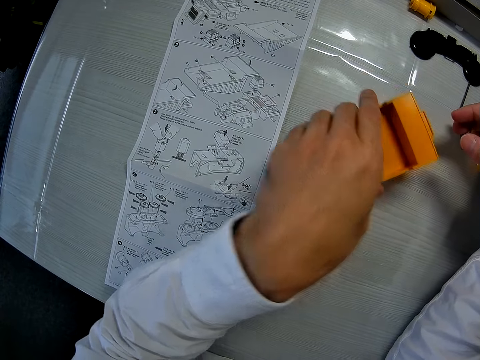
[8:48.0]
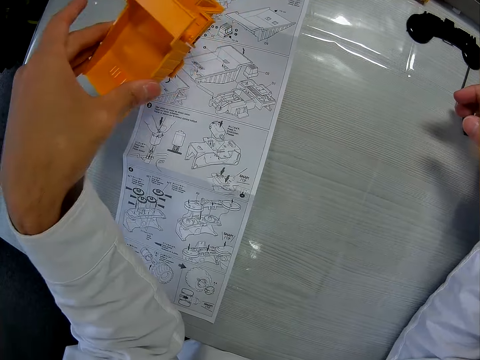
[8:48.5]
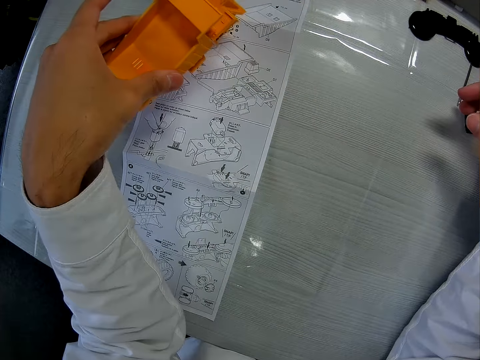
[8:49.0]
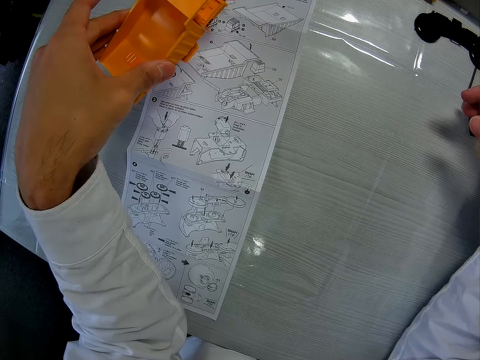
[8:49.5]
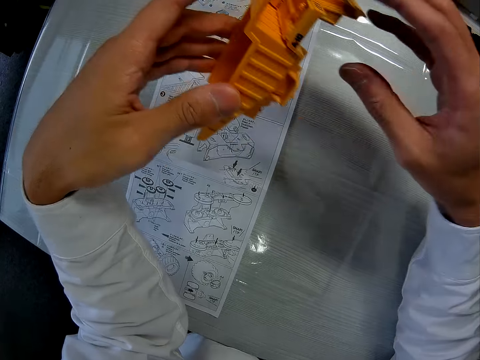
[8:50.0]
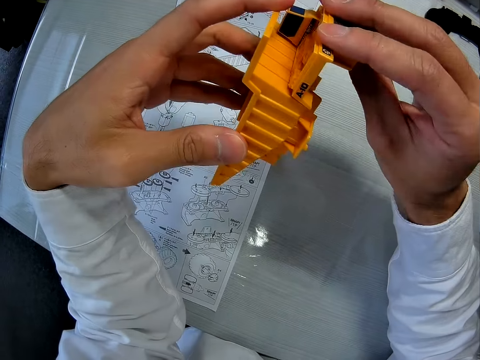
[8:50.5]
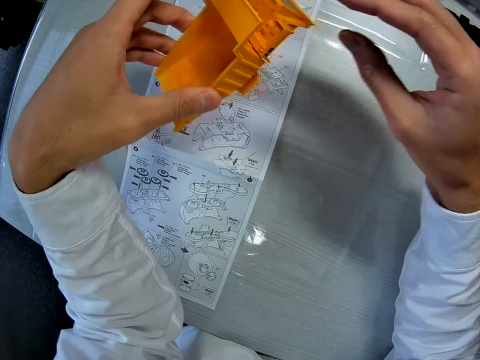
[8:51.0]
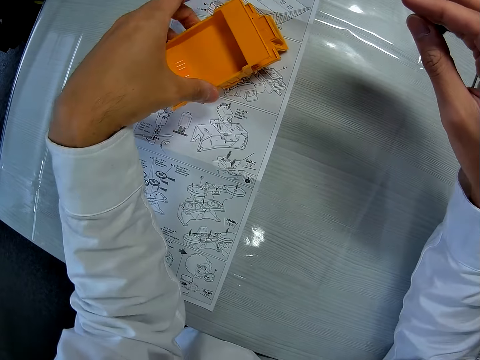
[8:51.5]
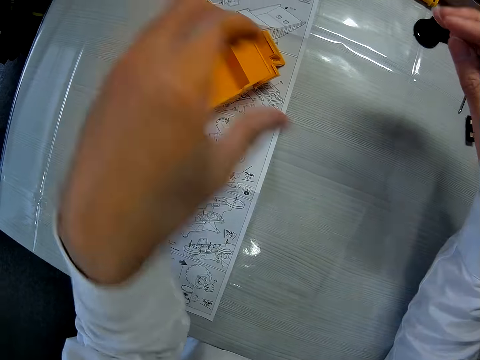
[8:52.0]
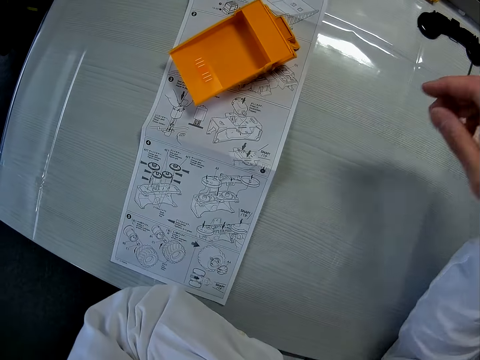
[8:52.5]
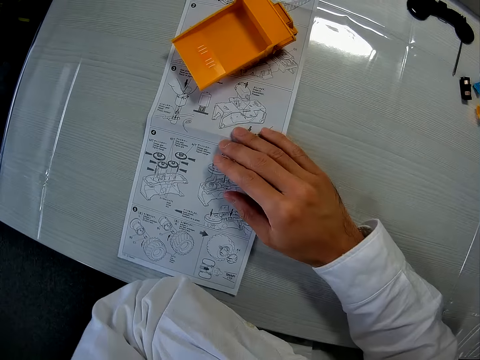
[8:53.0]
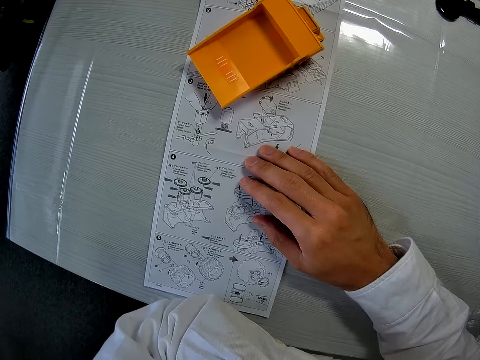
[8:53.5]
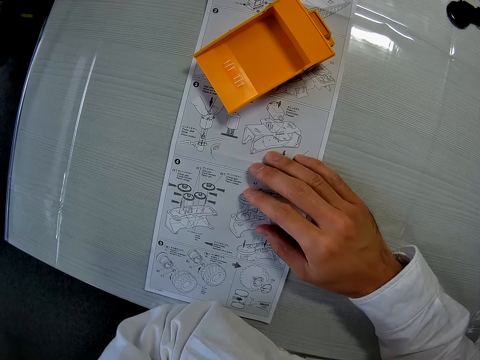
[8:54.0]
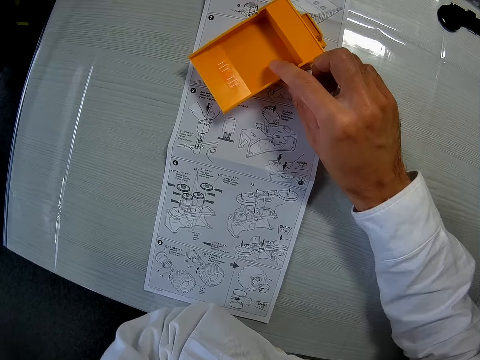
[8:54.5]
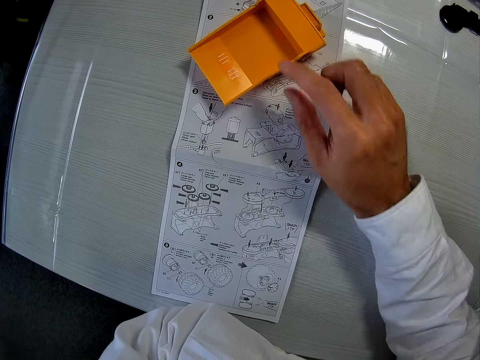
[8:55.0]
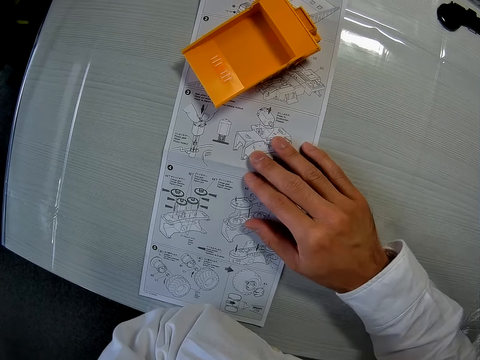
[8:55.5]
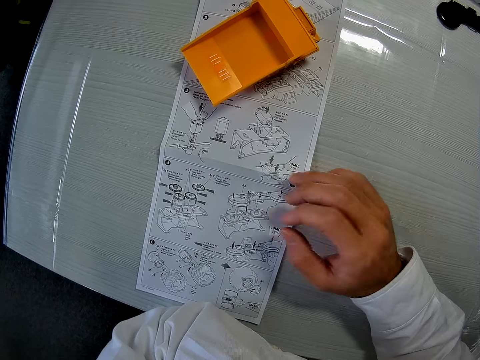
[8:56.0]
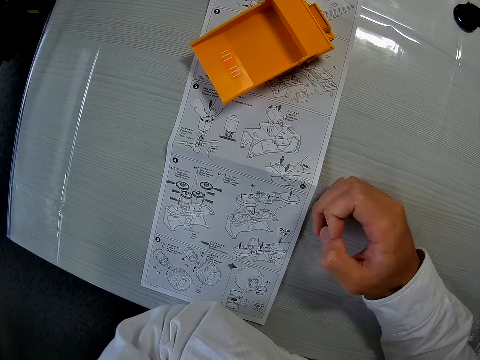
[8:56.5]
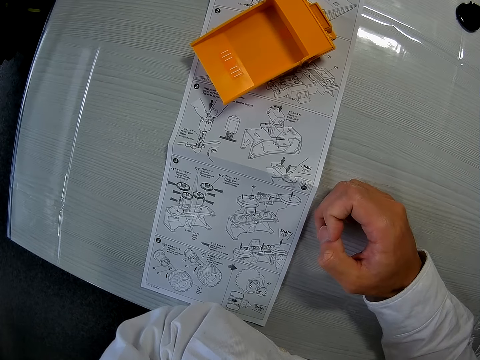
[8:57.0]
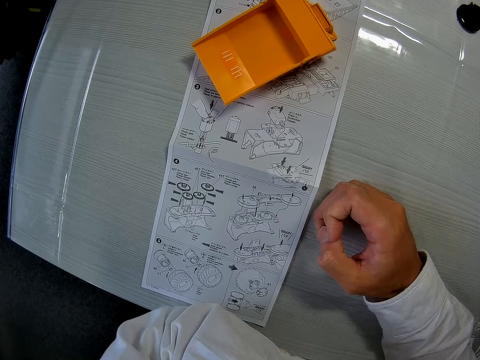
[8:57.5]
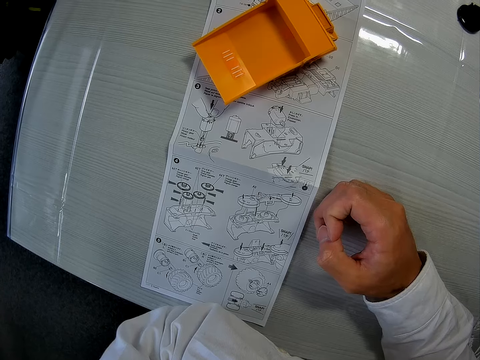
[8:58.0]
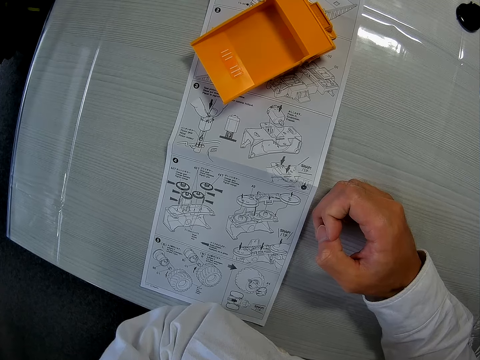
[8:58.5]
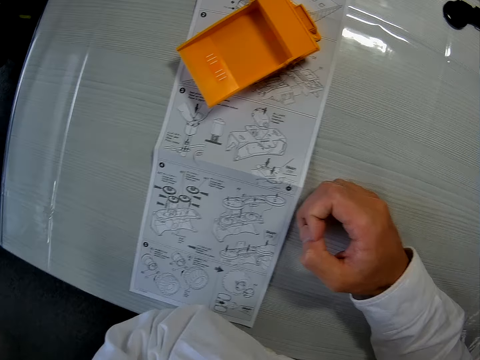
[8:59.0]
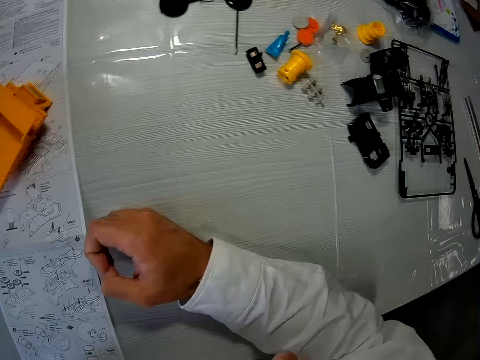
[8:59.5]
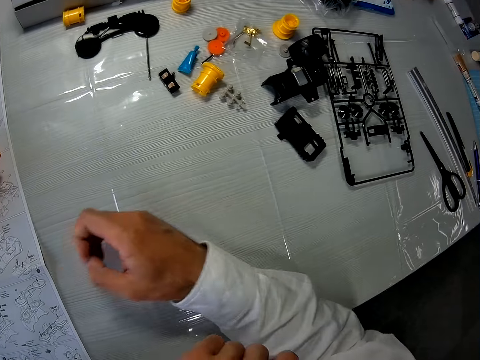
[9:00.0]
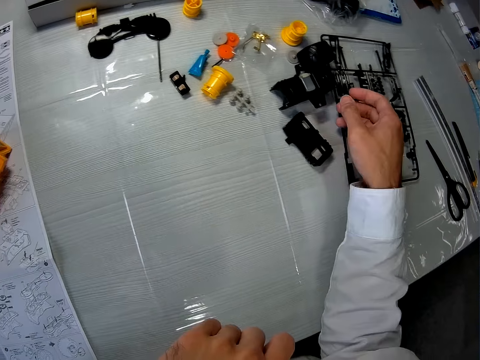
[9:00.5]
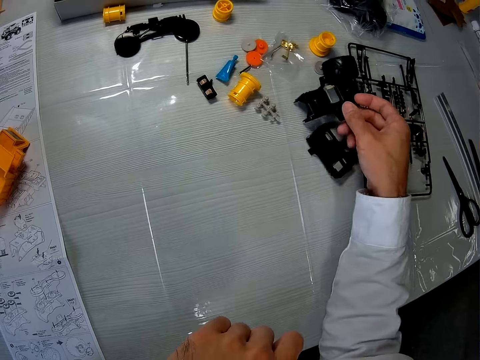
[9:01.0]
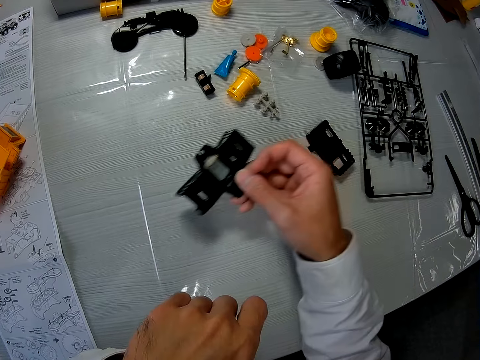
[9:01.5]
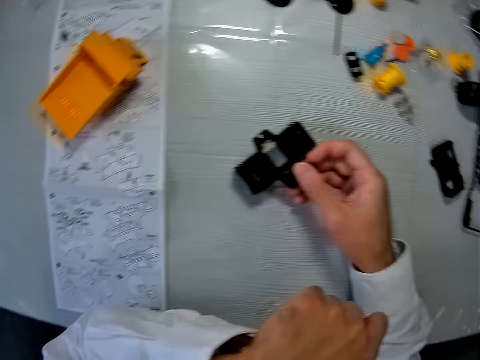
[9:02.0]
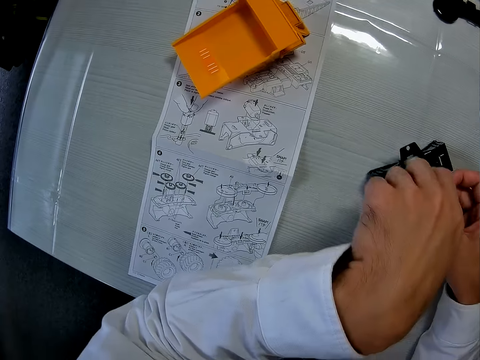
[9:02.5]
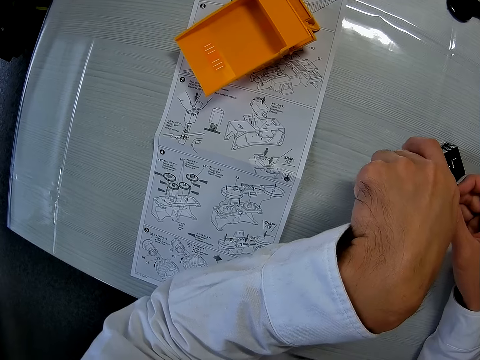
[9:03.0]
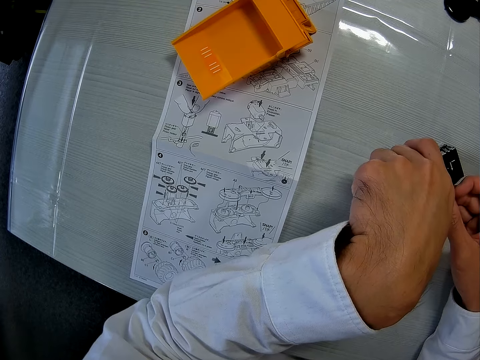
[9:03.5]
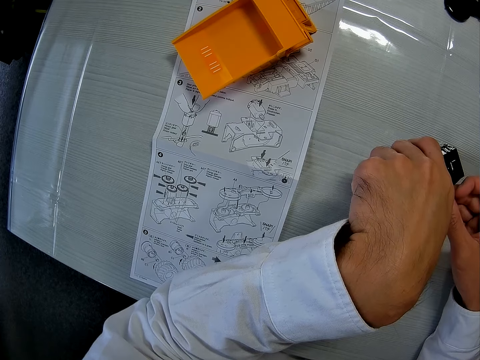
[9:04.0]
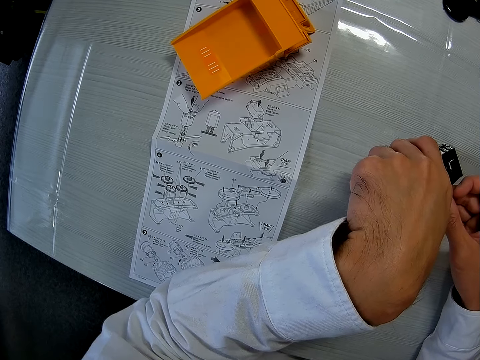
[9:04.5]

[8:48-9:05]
The camera wearer picks the toy car's part on the table with his left hand. He holds the toy. He touches the toy car's part with his right hand. He drops the toy car's part on the paper on the table and withdraws his hand. He touches the crafting paper on the table with his right hand. He moves the toy car's part on the table with his right hand. He touches the toy. He touches the crafting paper, folds his hand, moves his hand and moves the camera. He picks a dismantled part of the toy. He moves the toy car's part on the table. He places the dismantled part of the toy on the table and holds the dismantled part of the toy.

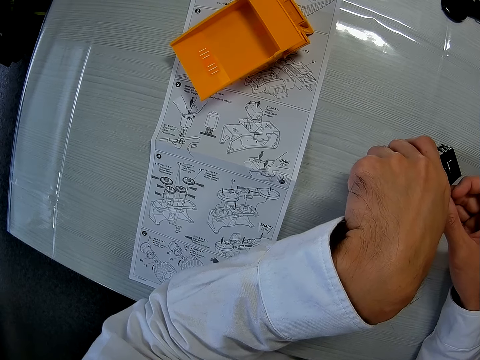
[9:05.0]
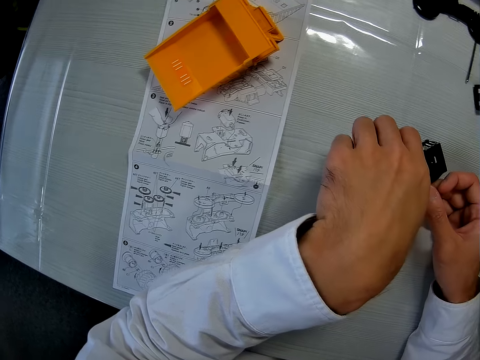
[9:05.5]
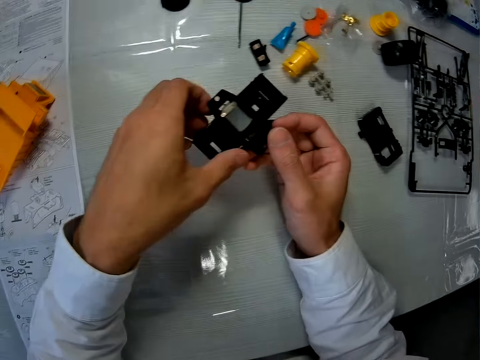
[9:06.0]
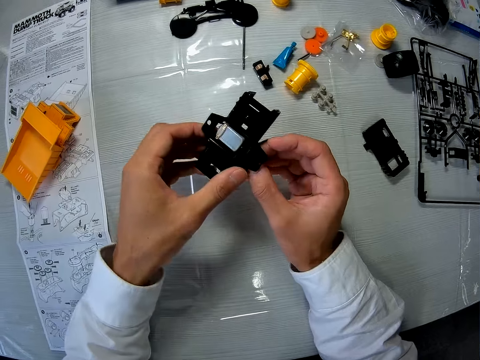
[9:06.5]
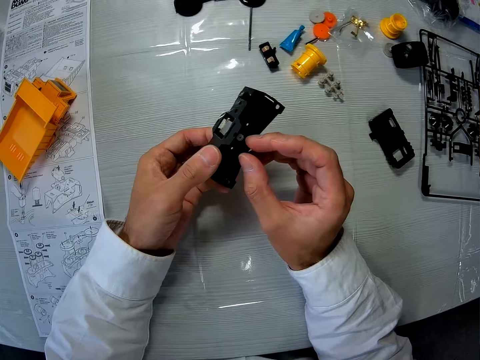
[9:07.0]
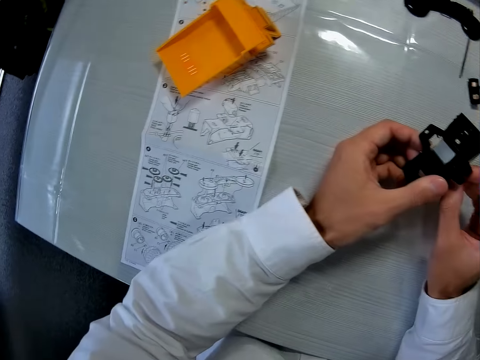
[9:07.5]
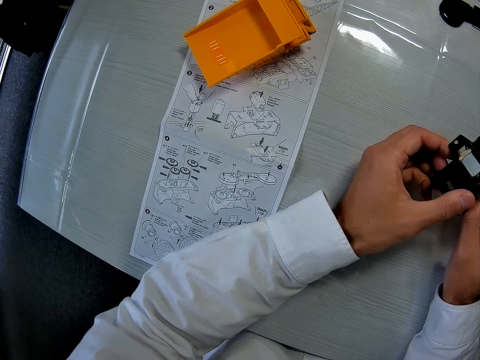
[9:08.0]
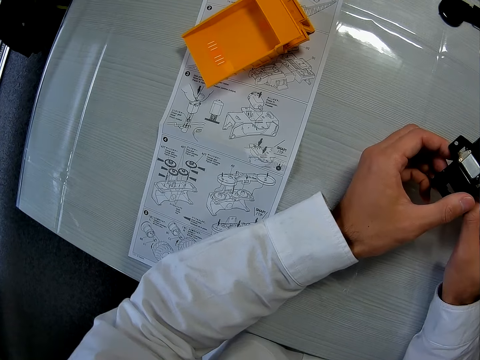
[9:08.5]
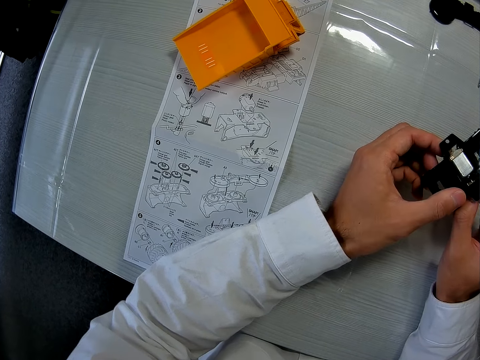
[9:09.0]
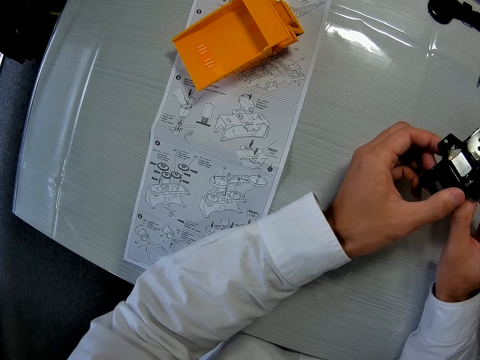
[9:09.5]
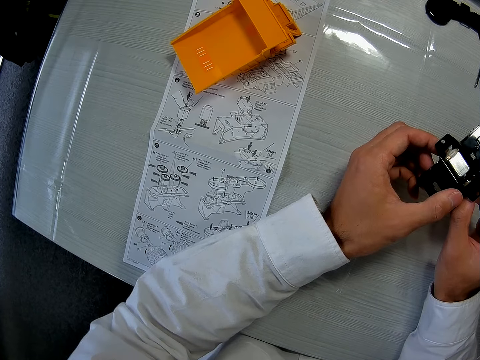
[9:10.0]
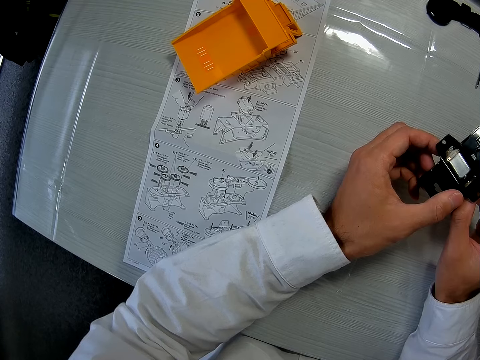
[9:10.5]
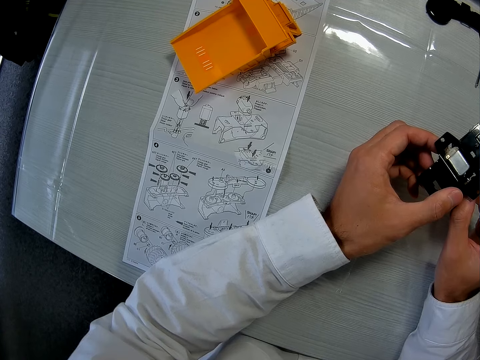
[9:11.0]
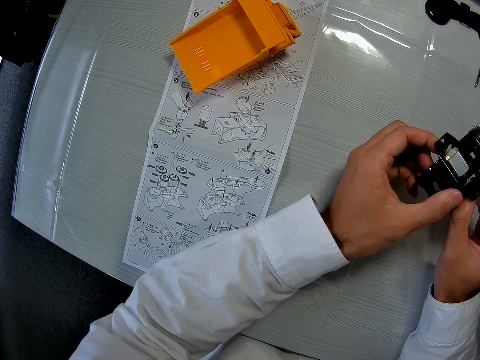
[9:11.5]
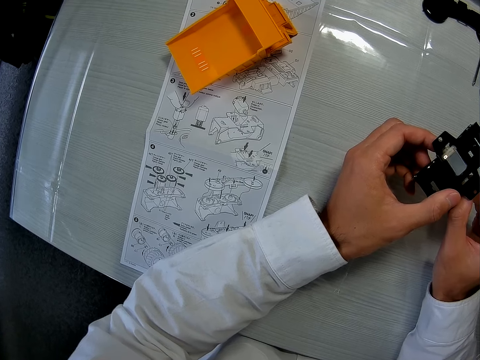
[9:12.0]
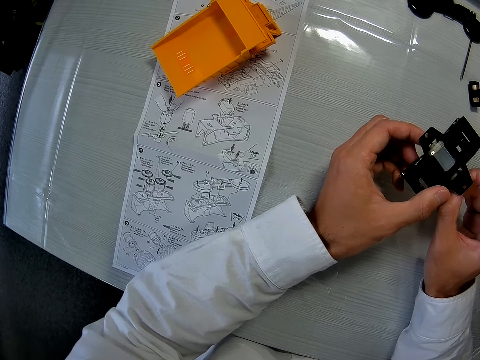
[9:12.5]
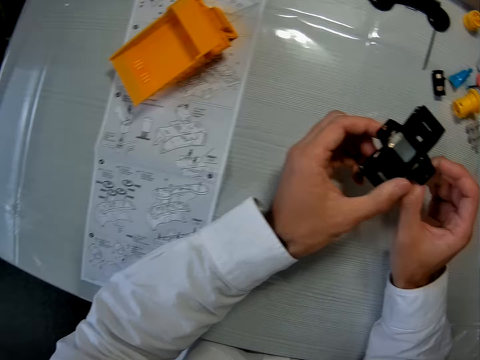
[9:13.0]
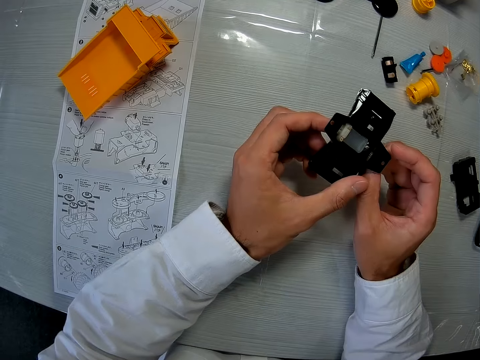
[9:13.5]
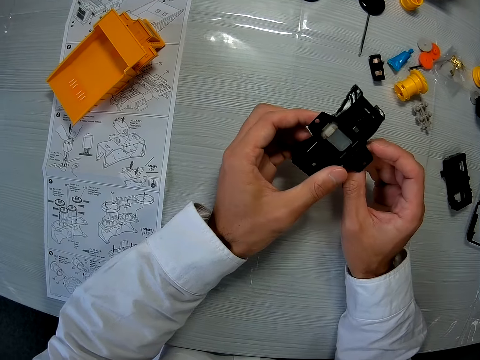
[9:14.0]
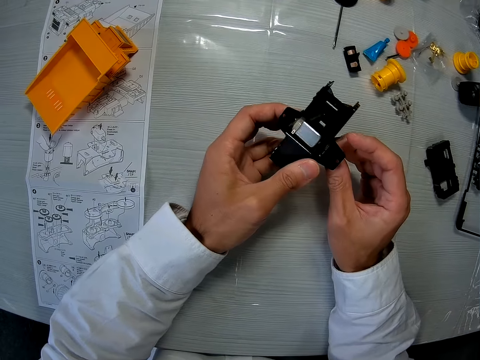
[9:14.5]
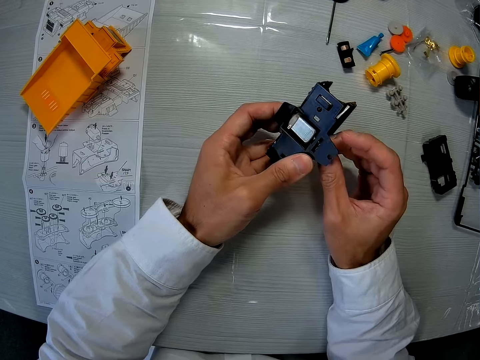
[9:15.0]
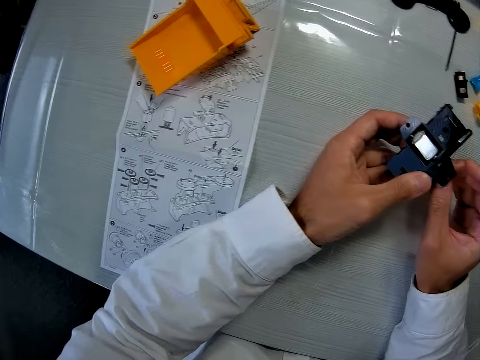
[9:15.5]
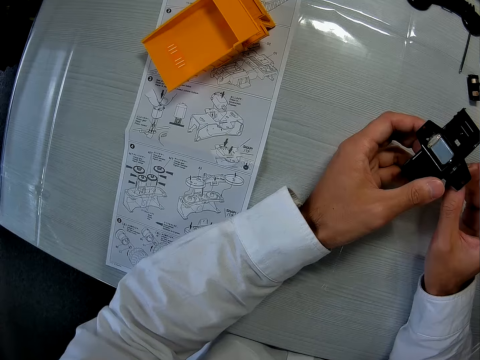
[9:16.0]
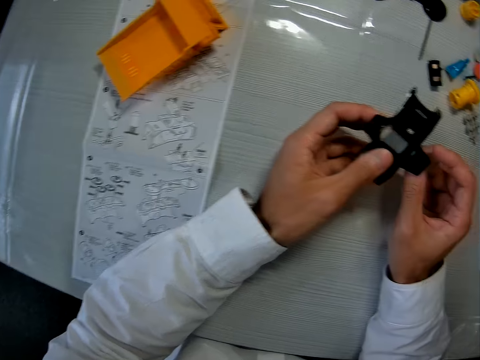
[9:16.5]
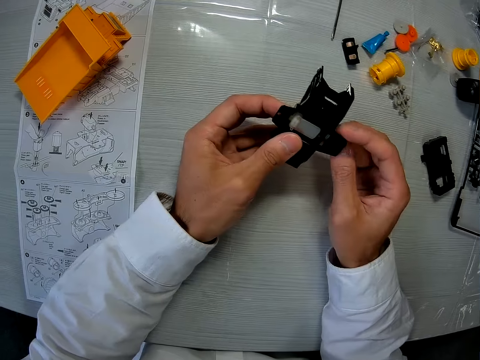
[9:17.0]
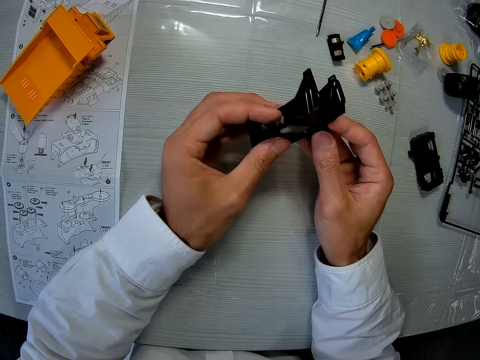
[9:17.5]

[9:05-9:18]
The camera wearer picks up the toy car's part on the table with both hands. They hold the dismantled part of the toy, rotate the dismantled part of the toy and move the camera. They rotate the dismantled part of the toy.
